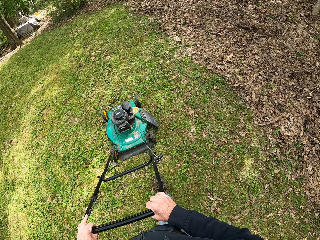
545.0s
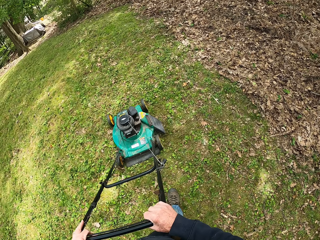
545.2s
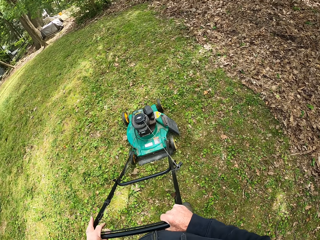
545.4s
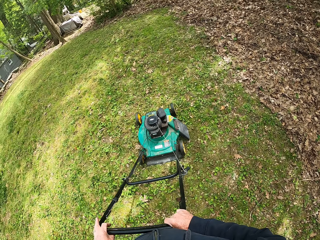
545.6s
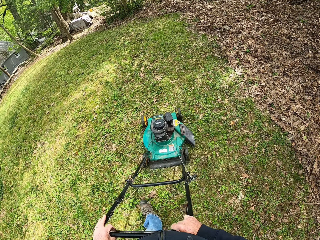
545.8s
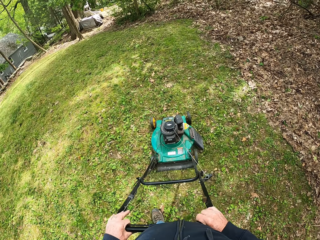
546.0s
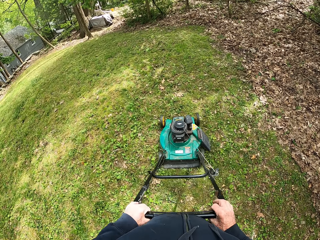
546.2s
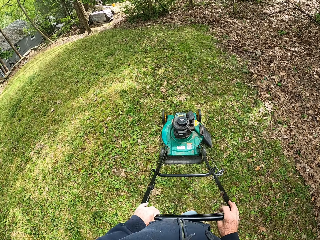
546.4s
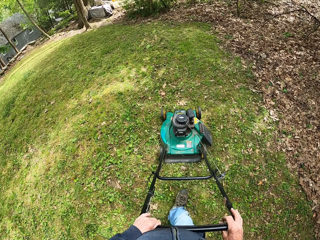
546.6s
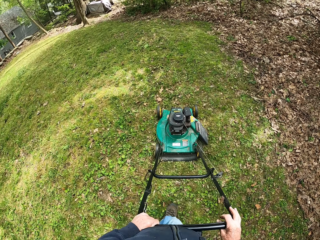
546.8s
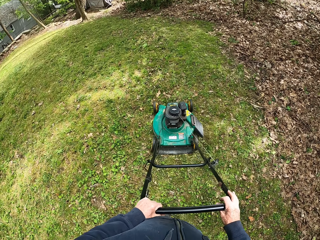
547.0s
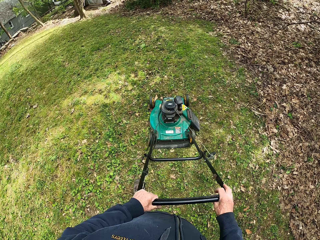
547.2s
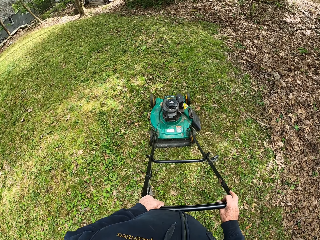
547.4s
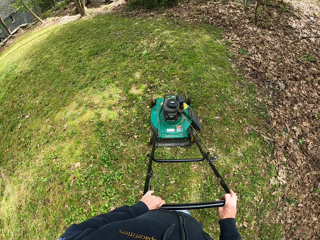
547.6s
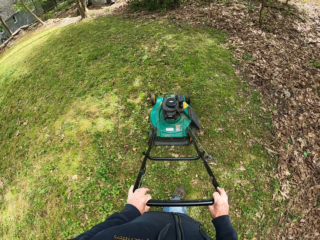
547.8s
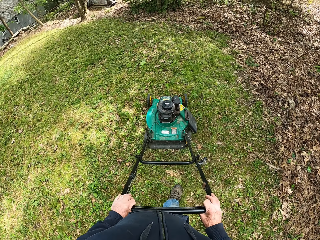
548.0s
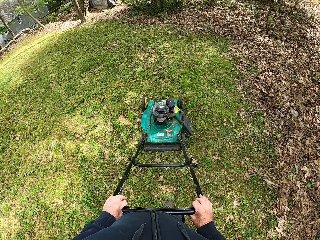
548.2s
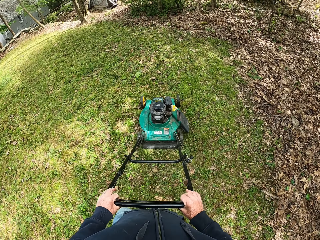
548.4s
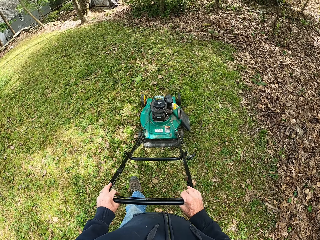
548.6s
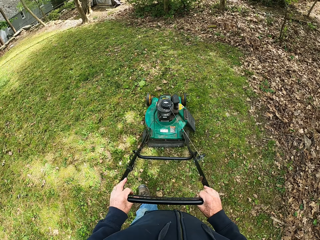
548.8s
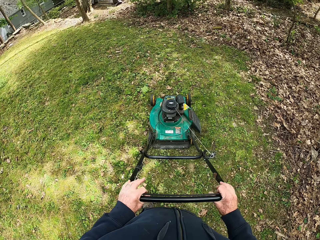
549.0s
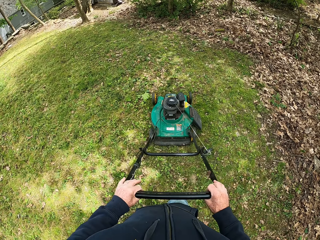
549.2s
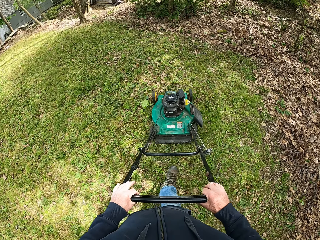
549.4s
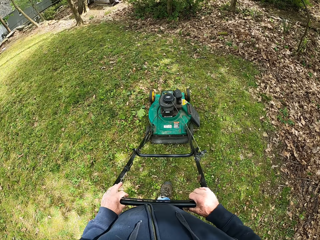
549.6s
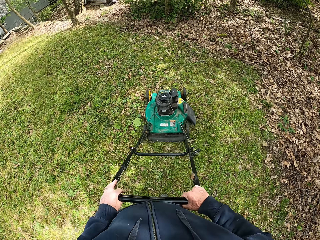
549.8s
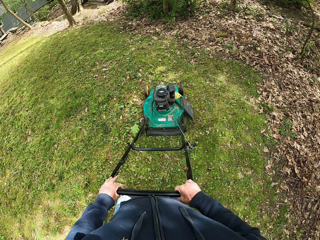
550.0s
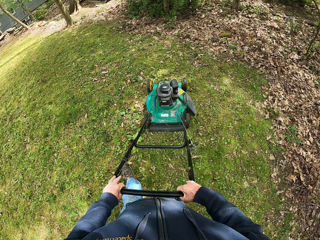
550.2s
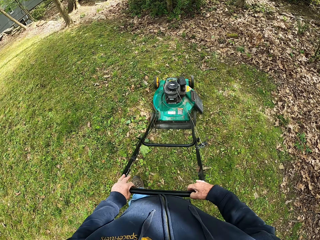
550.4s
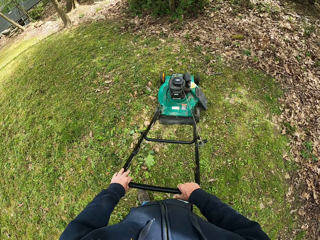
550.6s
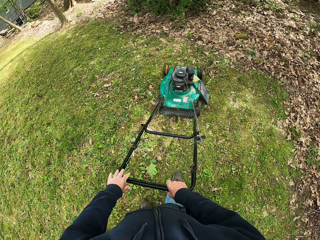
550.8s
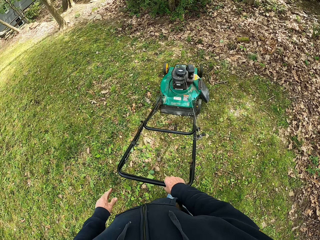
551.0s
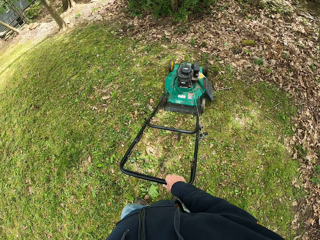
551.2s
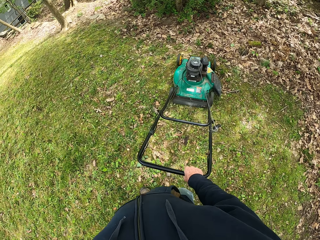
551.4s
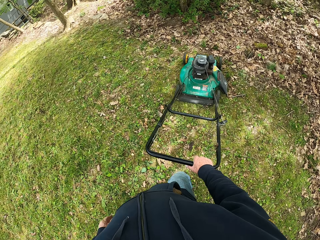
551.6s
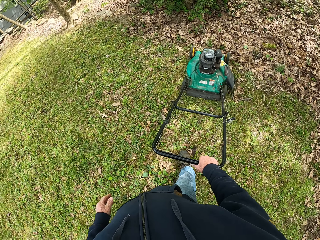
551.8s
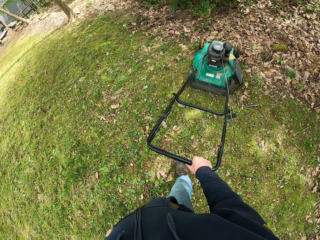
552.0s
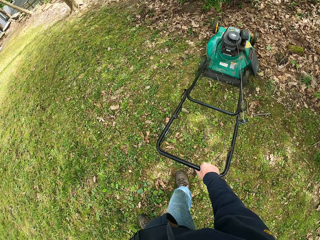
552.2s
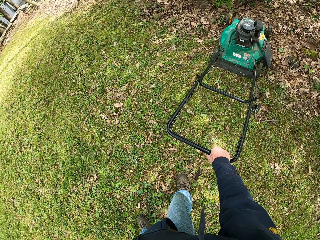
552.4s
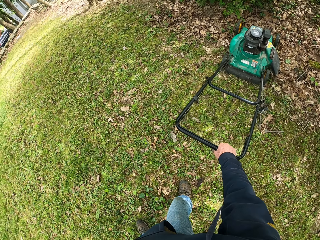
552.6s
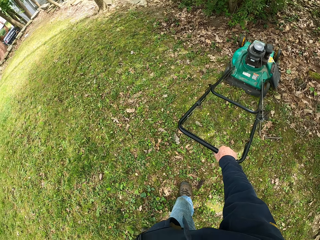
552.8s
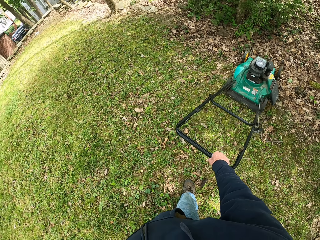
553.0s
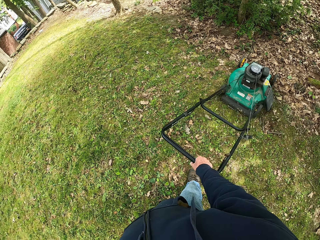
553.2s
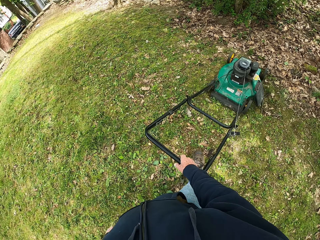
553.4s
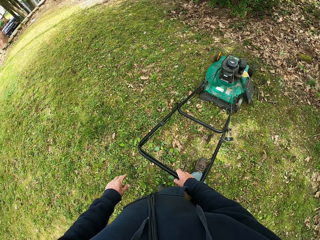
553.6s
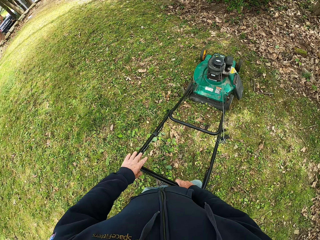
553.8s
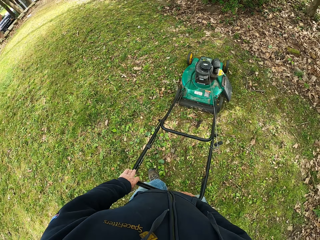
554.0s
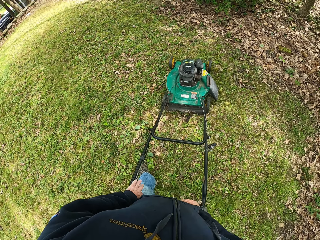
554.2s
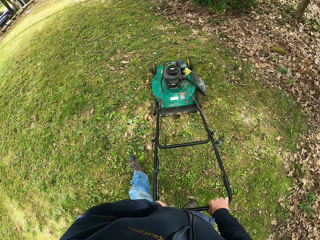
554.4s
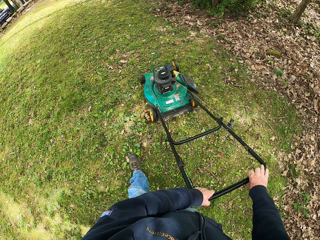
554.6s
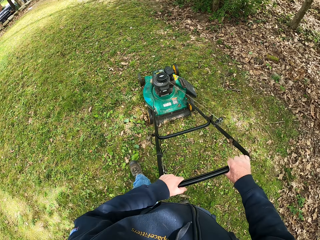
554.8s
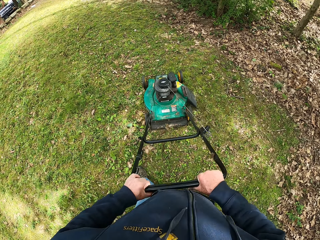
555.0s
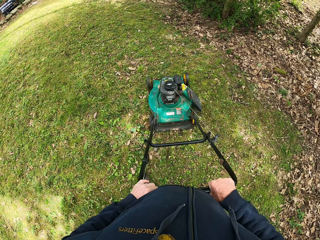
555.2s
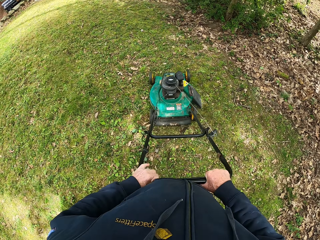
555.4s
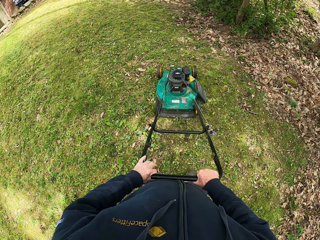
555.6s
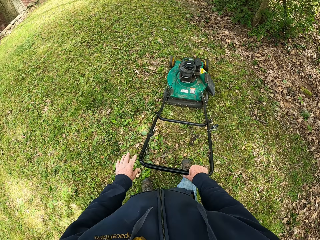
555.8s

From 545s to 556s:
The camera wearer removes his left hand from the handle of the lawnmower. He moves the lawnmower backward. He puts his left hand on the handle of the lawnmower.

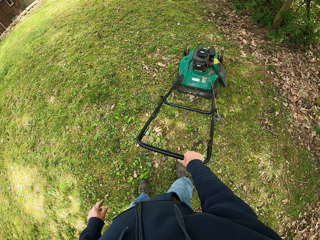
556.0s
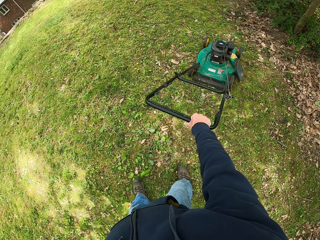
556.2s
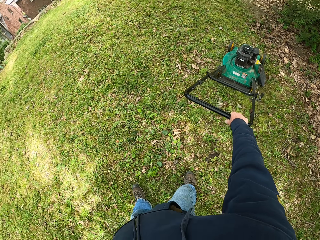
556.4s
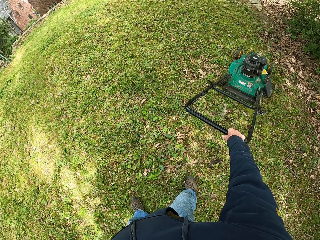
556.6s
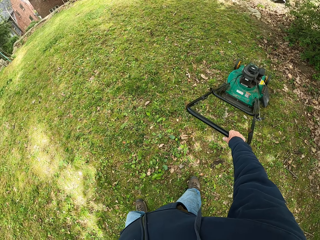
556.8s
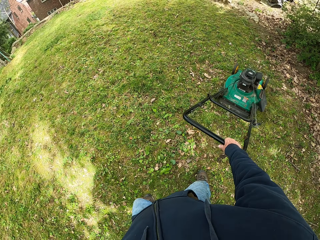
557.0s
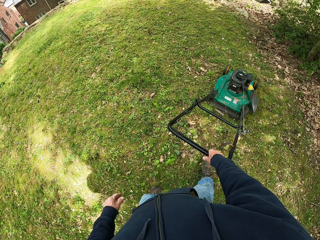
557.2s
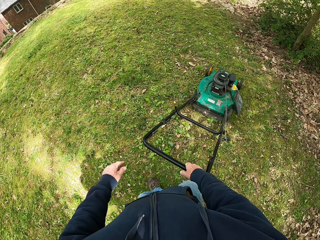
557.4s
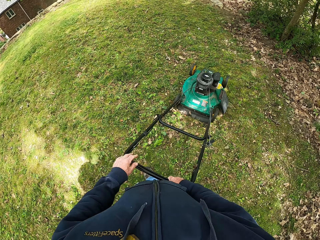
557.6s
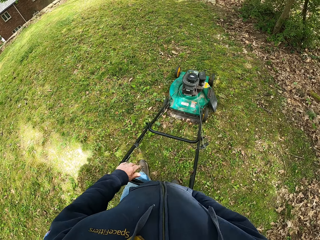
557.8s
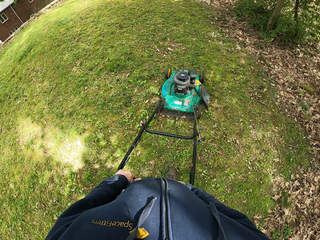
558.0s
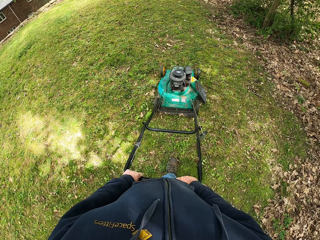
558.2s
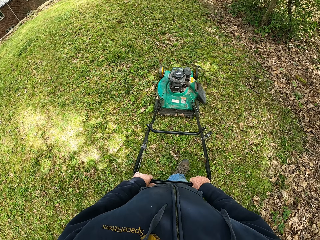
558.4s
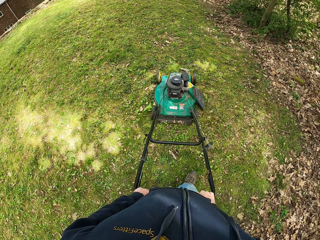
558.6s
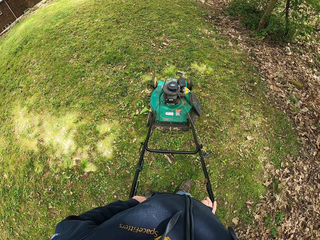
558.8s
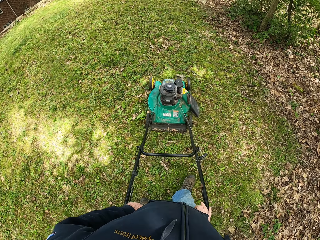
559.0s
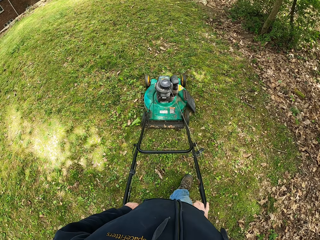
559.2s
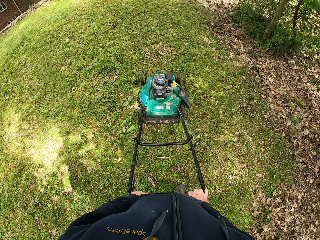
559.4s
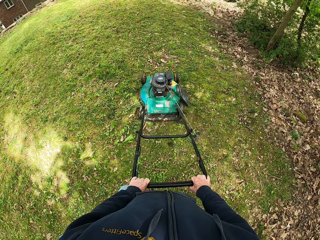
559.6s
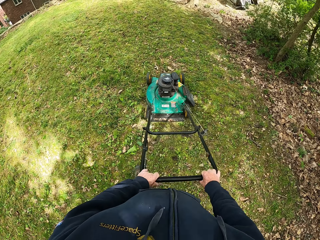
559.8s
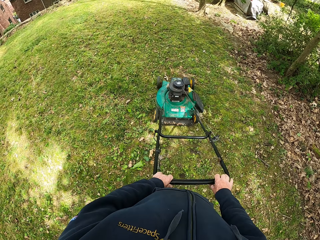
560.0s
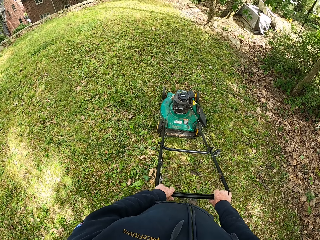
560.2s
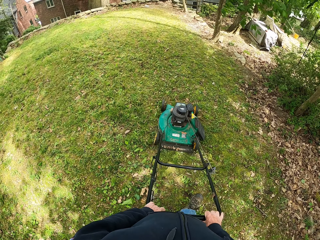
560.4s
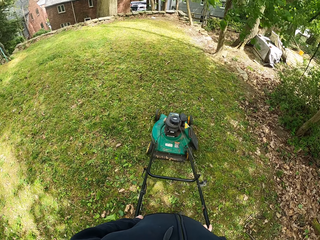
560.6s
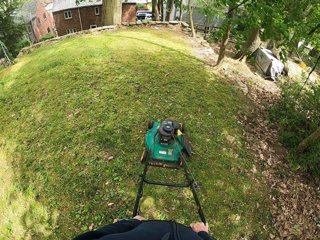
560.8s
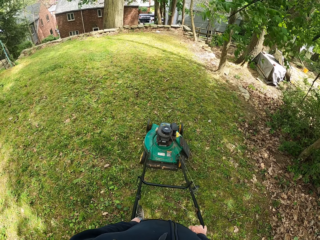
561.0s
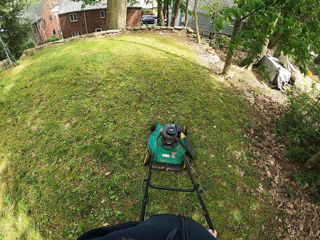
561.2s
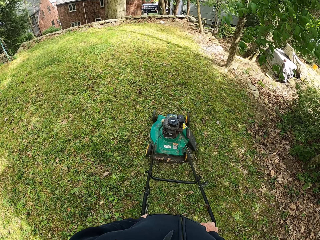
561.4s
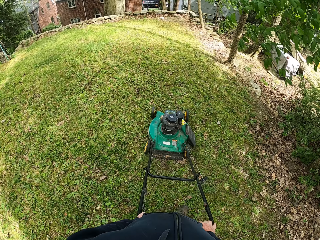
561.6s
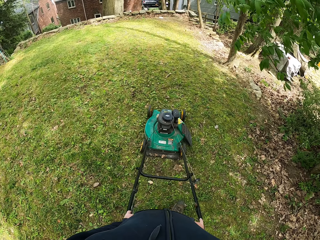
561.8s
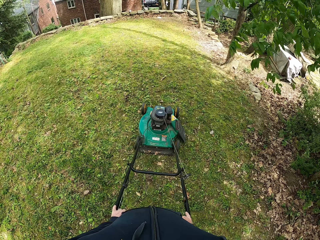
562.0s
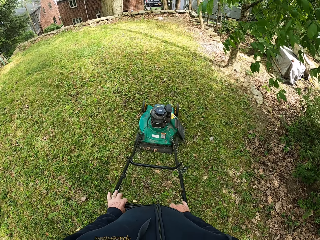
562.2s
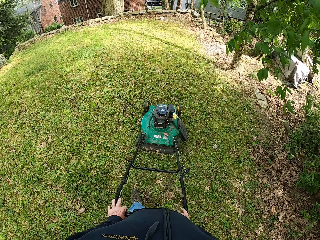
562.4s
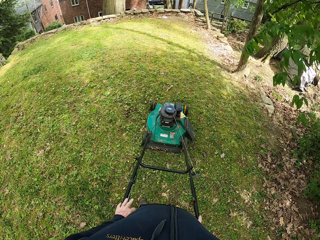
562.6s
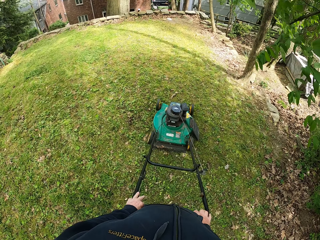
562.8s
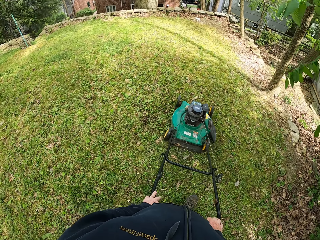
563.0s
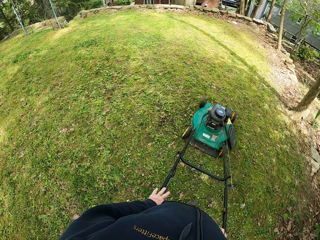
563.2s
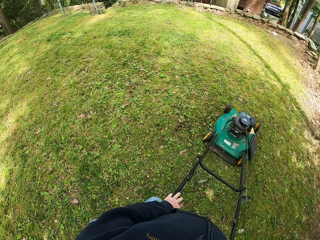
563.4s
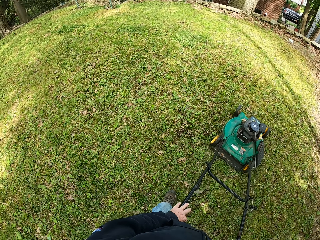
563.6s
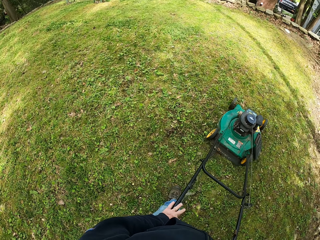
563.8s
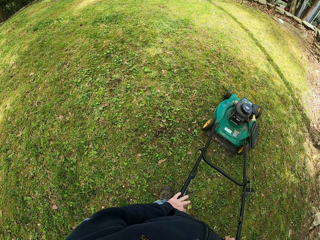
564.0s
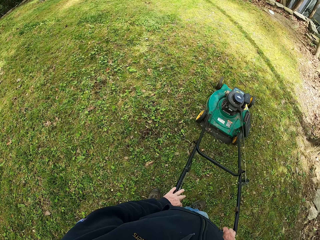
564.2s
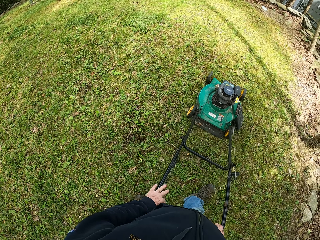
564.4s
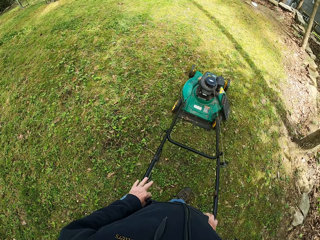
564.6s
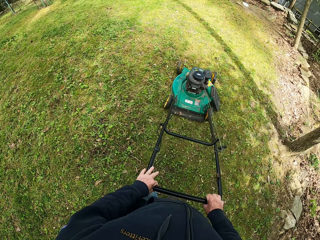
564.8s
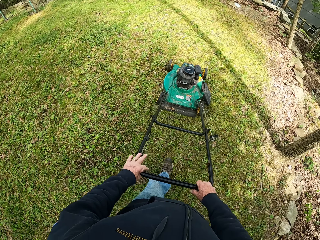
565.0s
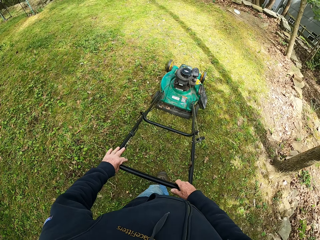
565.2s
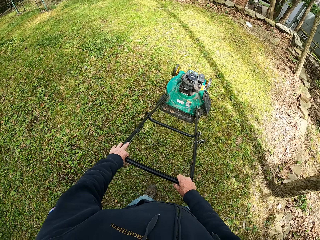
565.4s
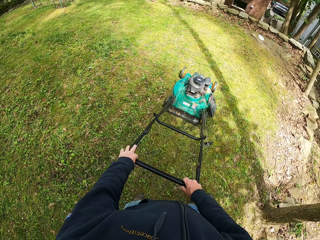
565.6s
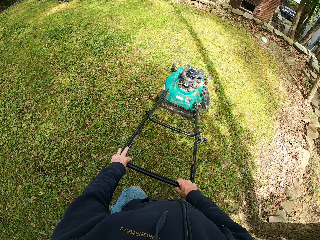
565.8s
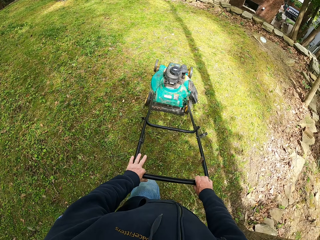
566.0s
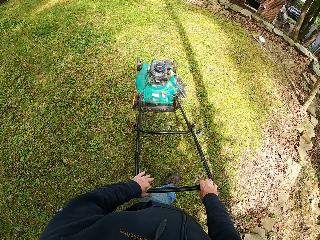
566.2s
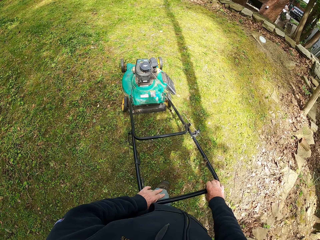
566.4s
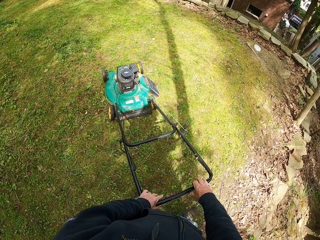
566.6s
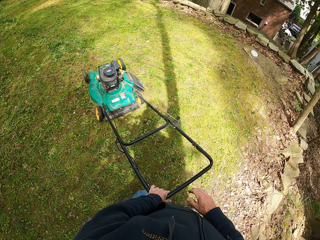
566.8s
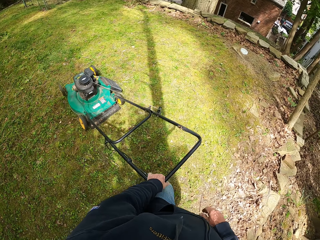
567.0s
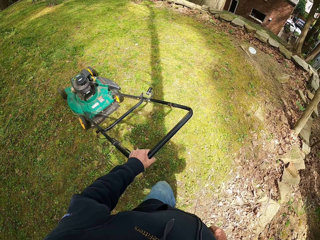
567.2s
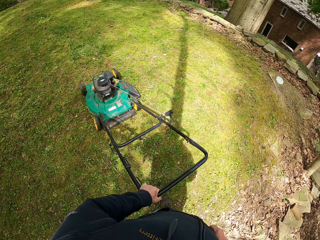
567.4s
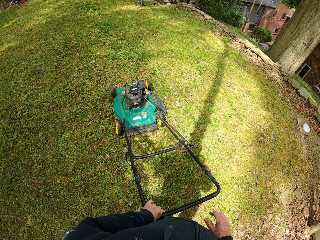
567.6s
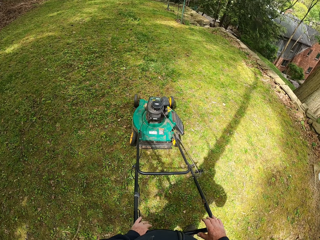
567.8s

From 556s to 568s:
The camera wearer removes his left hand from the handle of the lawn mower. He cuts the grass with the lawn mower, pulls the lawn mower towards him and holds the lawn mower with both his hands. He puts his left hand on the handle of the lawn mower. He moves backwards, walks forward and cuts the grass with the lawn mower. He turns the lawn mower. He removes his right hand from the handle of the lawn mower.
